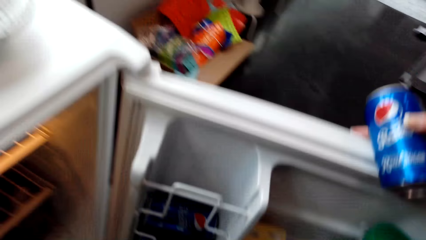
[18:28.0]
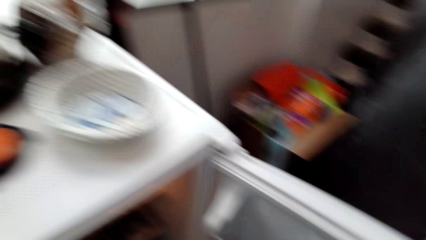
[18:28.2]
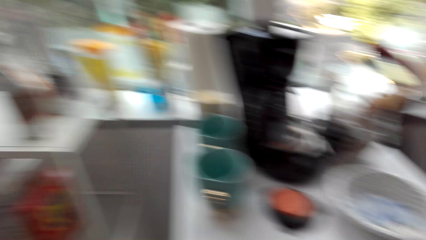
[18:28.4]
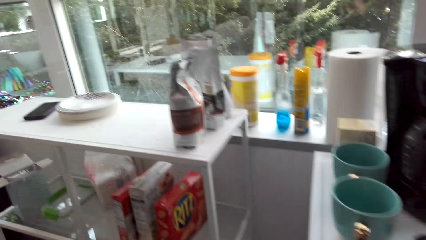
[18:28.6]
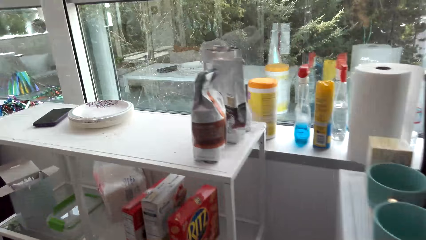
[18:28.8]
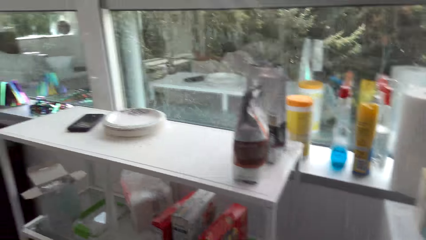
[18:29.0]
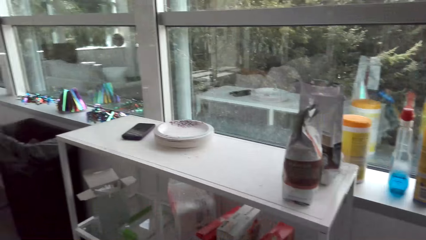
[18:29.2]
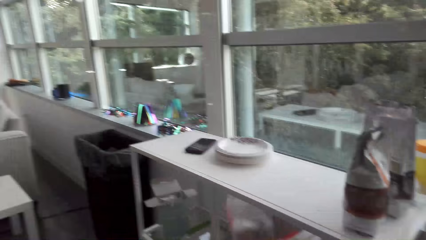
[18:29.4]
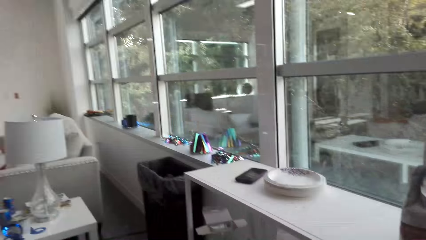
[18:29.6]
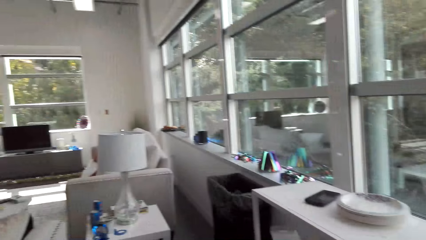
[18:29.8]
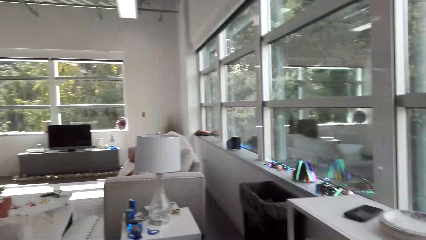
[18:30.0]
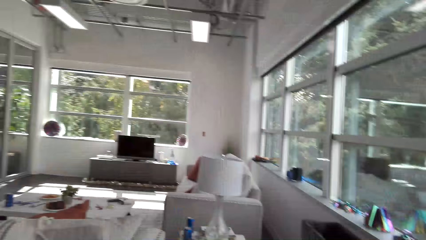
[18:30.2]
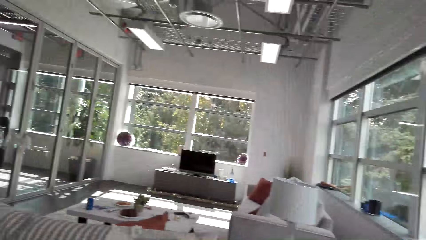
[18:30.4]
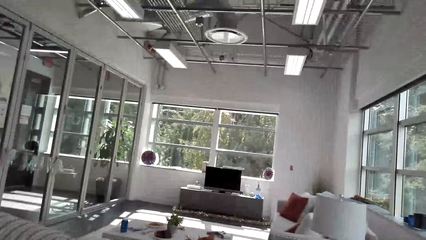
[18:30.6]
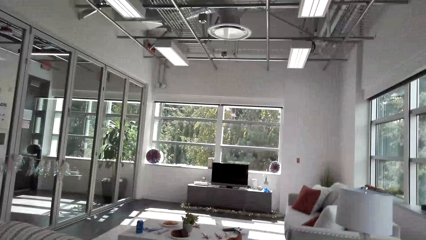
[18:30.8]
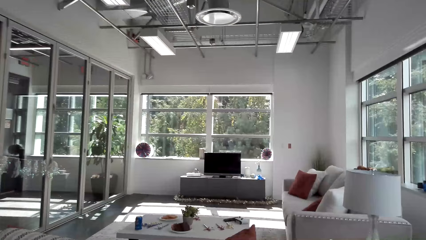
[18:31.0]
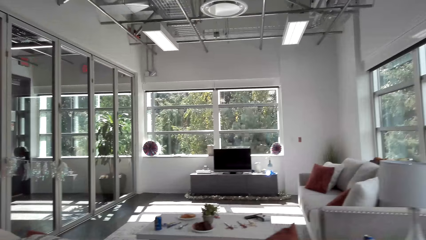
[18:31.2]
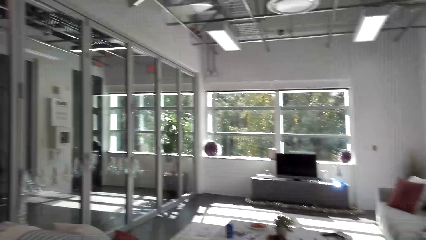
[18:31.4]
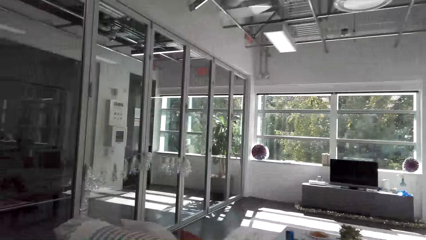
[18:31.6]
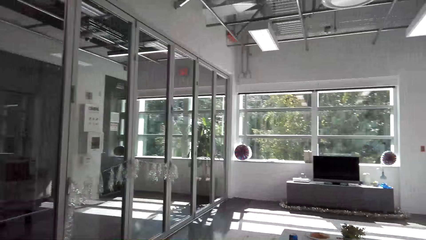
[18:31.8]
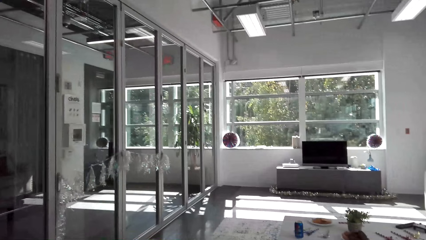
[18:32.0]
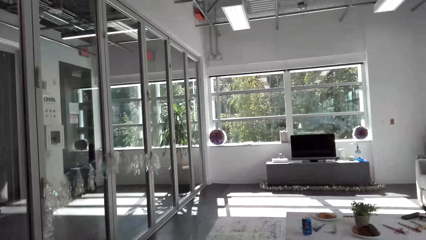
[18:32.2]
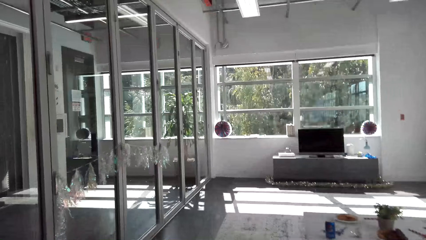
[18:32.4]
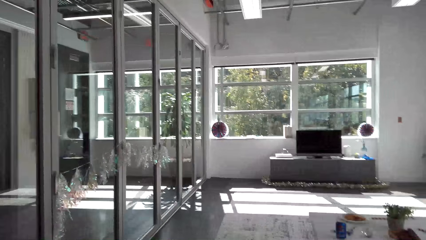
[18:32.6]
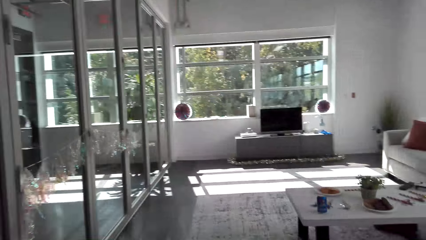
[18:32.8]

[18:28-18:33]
The camera wearer closes the fridge. They walk around the house.

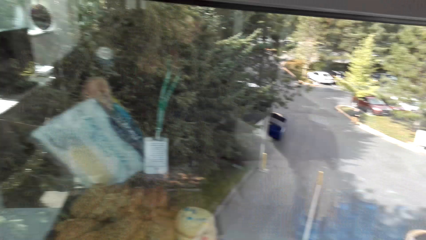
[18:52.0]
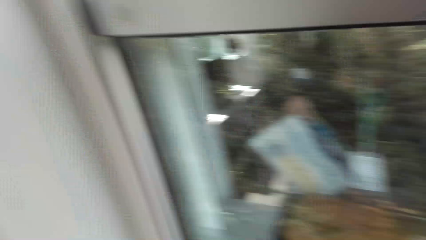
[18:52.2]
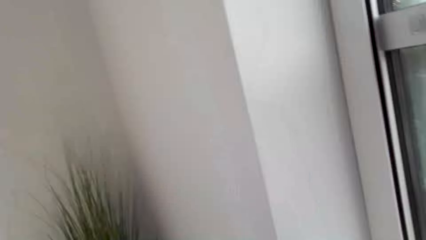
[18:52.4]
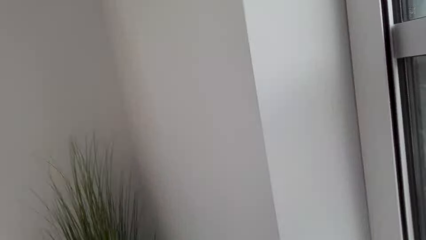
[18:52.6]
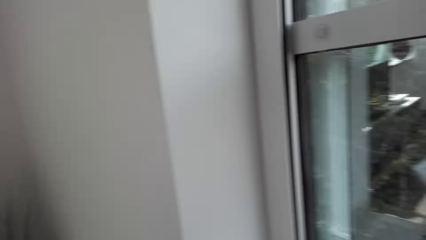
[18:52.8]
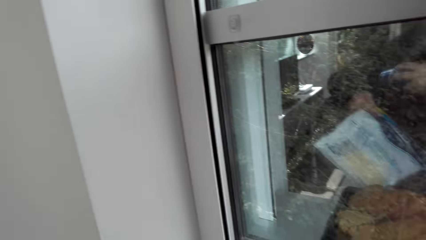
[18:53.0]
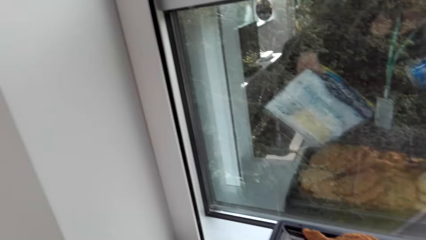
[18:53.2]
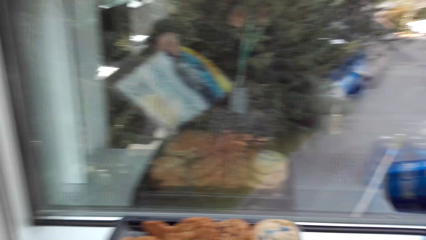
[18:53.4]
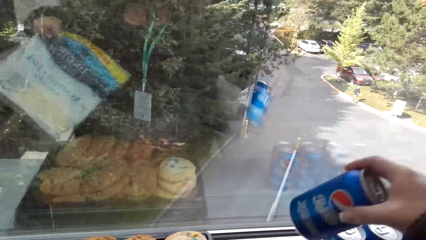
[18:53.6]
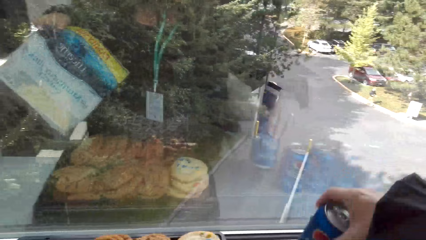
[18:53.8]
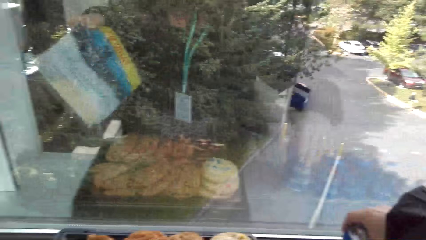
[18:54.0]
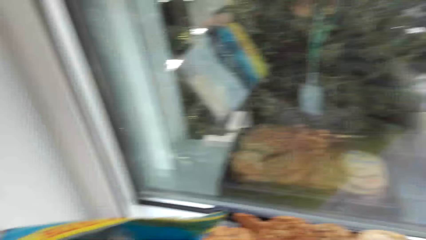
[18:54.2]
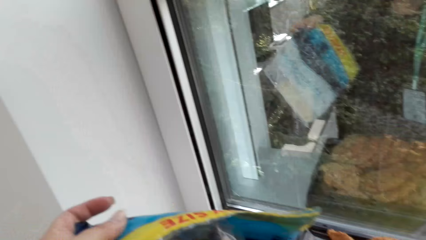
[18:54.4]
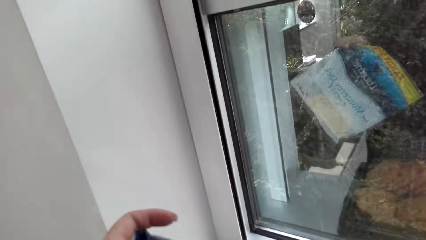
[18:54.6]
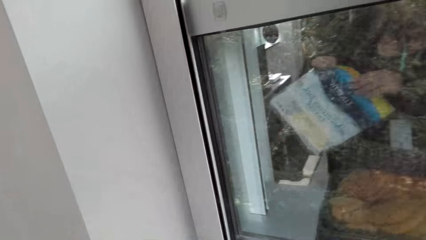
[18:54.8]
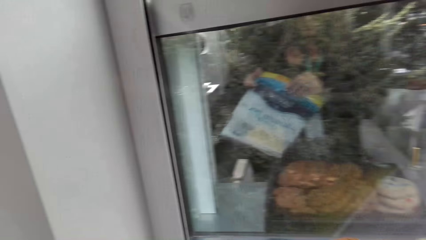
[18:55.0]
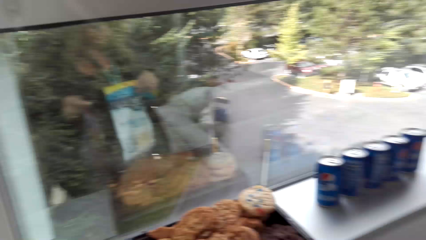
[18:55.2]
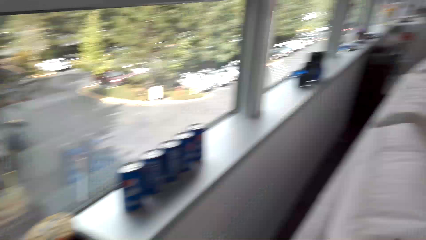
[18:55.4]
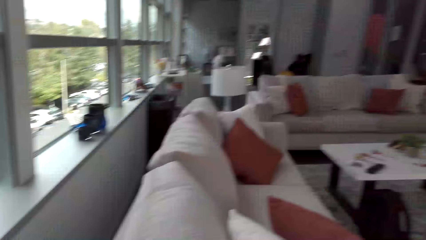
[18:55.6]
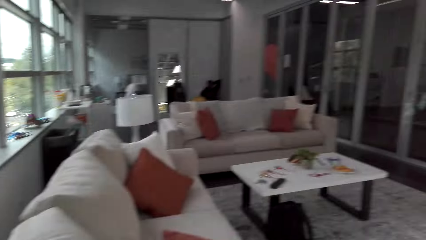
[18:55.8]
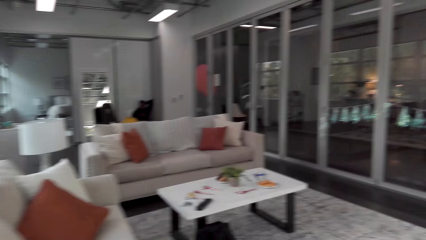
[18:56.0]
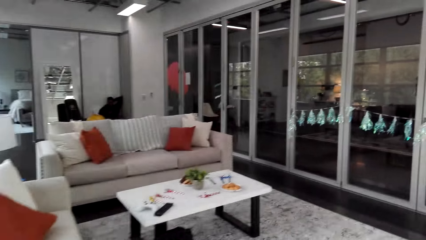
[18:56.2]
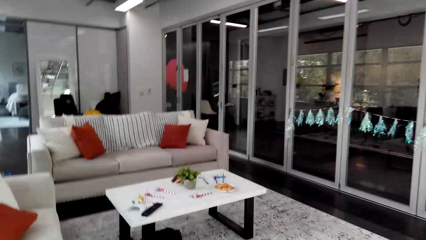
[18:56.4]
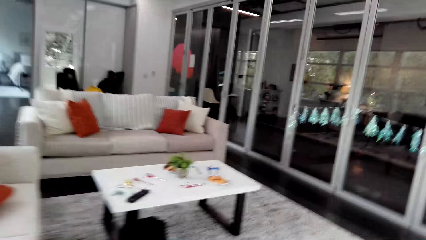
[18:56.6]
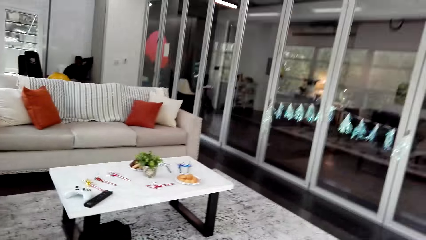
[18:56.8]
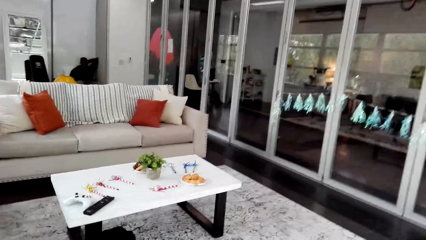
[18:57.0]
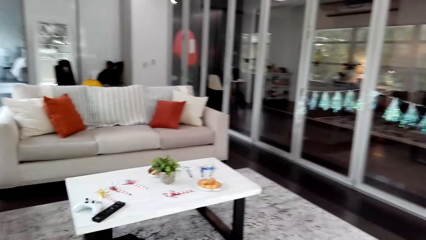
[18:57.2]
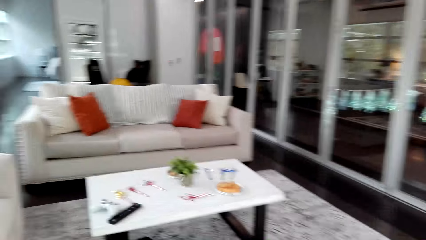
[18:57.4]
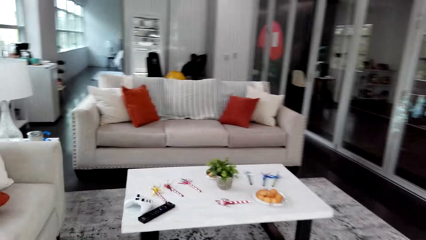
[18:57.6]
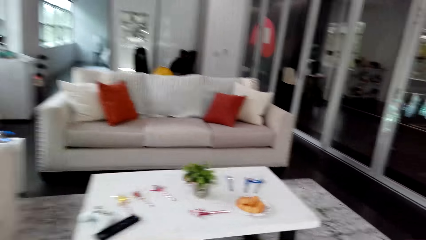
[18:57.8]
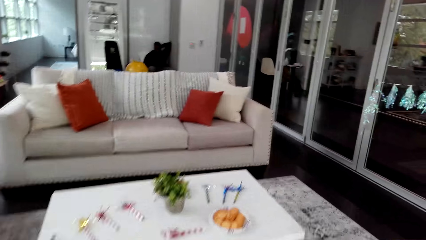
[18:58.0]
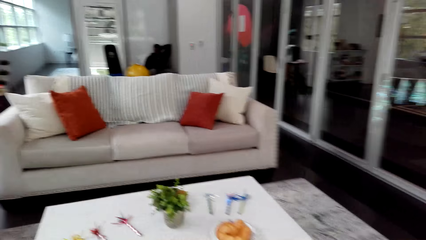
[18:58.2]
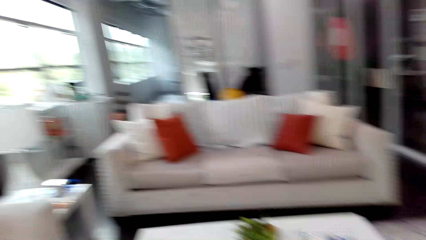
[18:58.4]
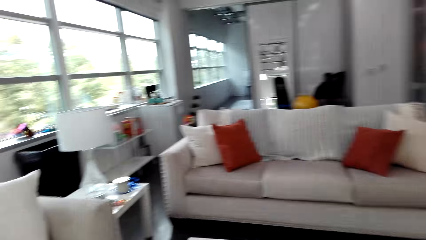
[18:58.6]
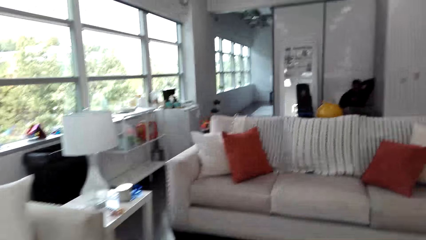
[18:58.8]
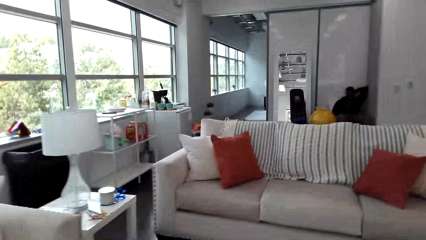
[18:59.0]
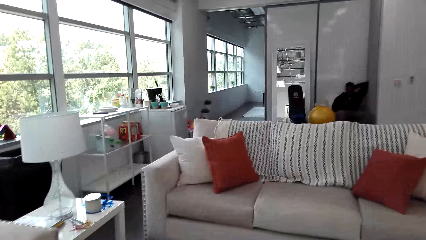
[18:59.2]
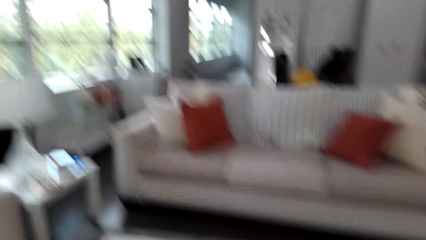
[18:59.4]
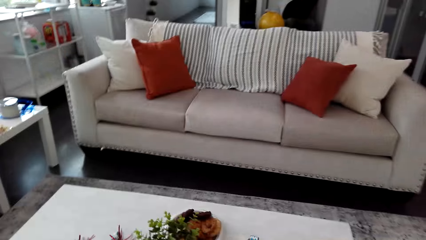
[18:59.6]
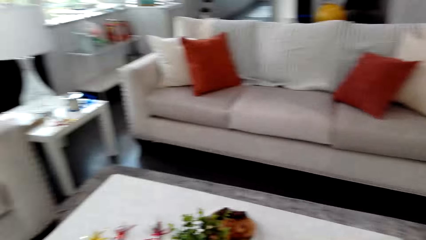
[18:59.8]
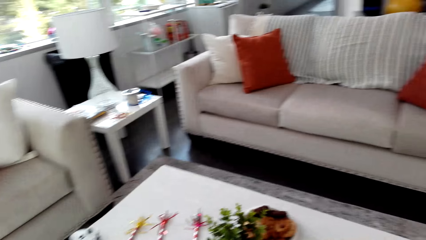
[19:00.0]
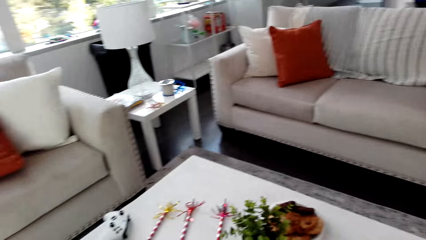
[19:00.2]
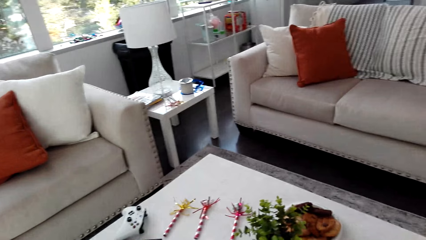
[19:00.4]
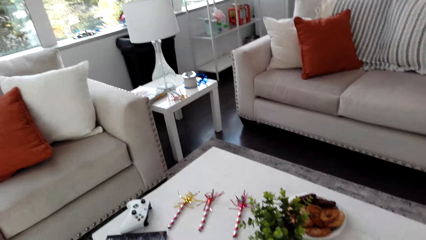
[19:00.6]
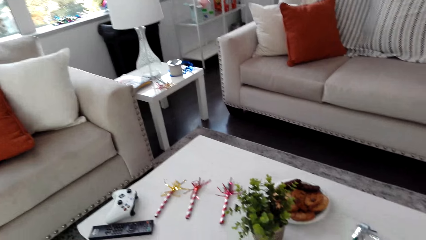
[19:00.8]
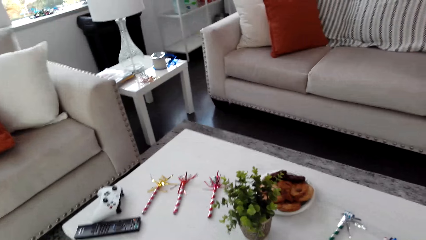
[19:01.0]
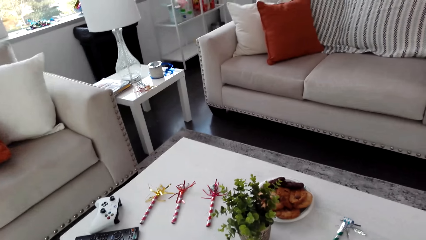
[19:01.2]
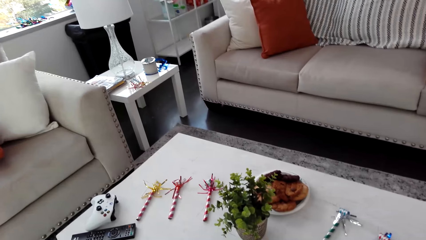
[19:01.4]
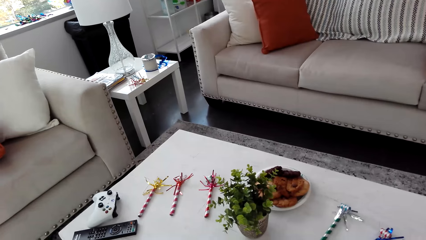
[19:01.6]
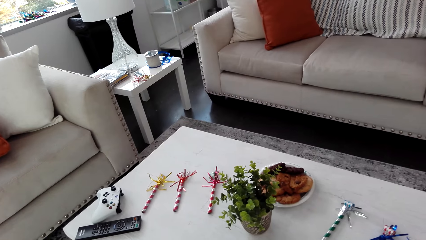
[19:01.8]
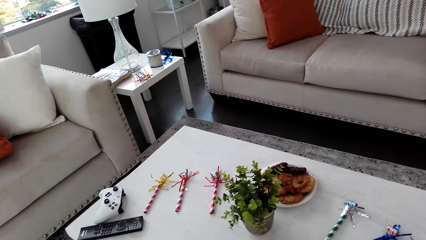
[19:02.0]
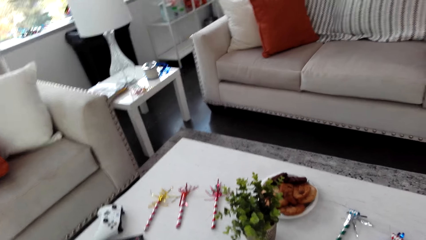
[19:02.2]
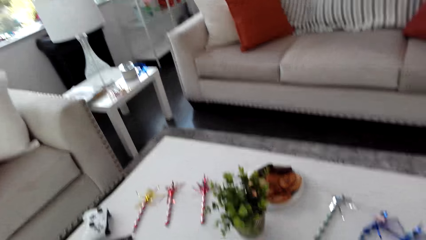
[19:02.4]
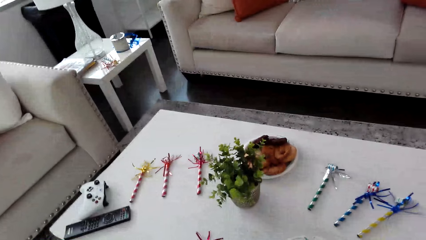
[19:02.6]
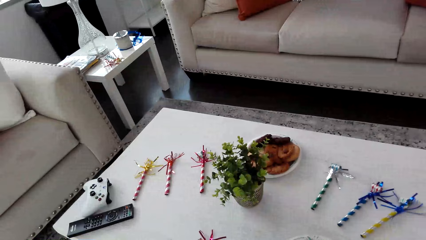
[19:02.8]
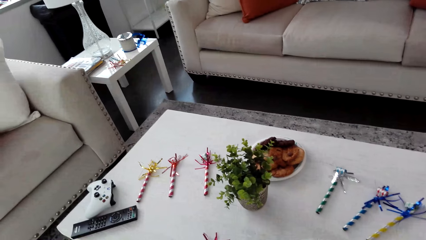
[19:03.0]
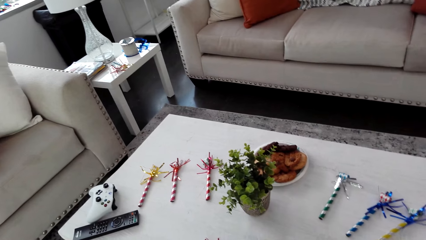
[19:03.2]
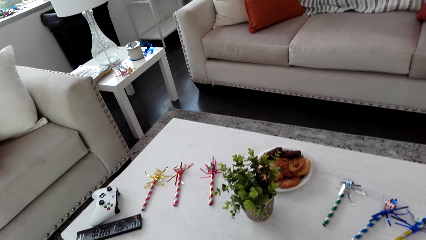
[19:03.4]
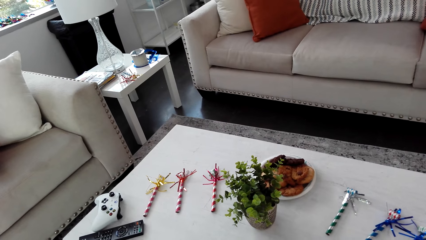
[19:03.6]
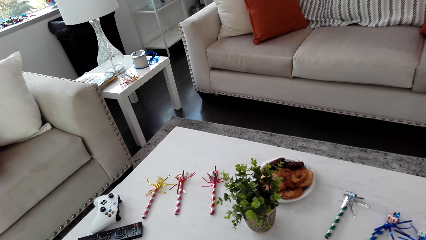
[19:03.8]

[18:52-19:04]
The camera wearer drops a soda. They walk around the house.
